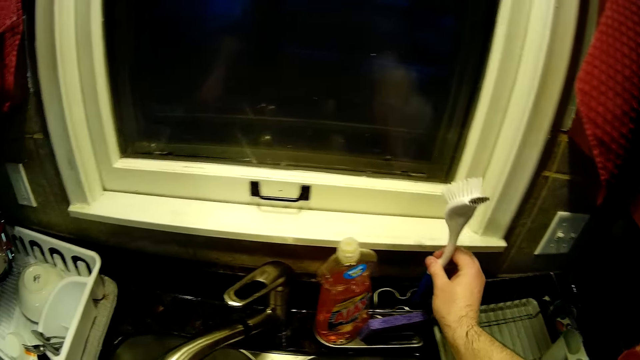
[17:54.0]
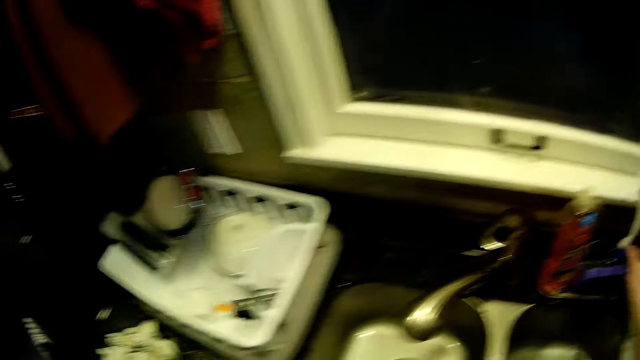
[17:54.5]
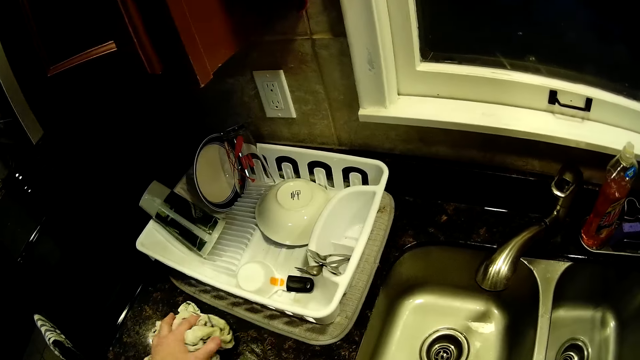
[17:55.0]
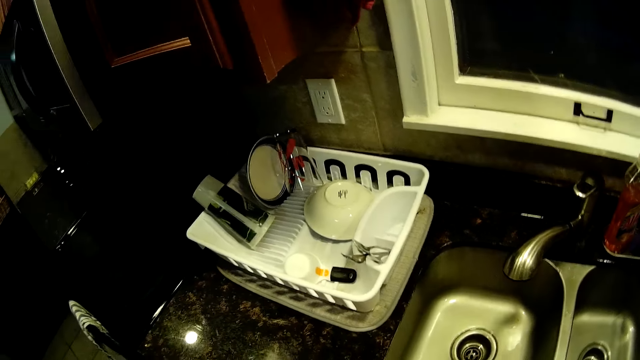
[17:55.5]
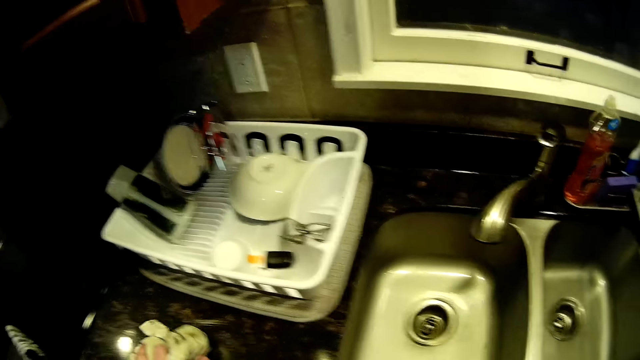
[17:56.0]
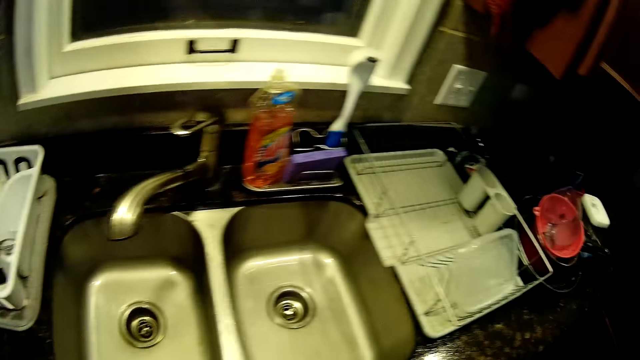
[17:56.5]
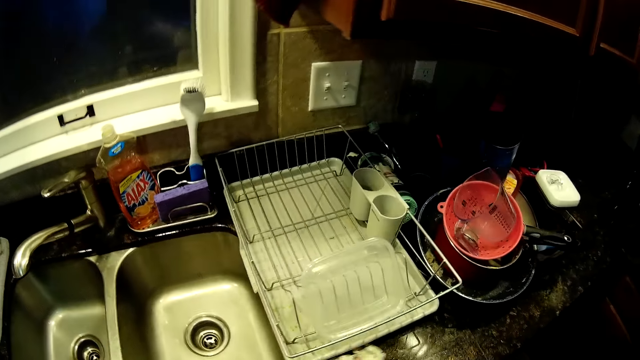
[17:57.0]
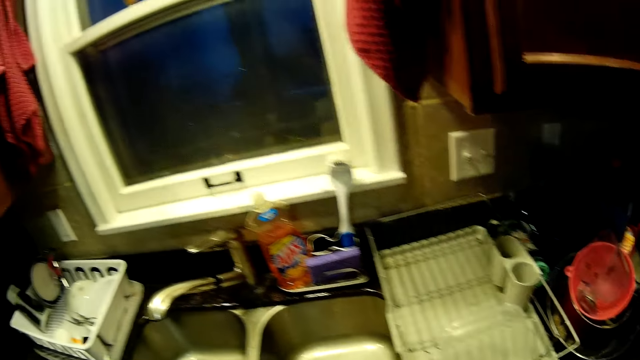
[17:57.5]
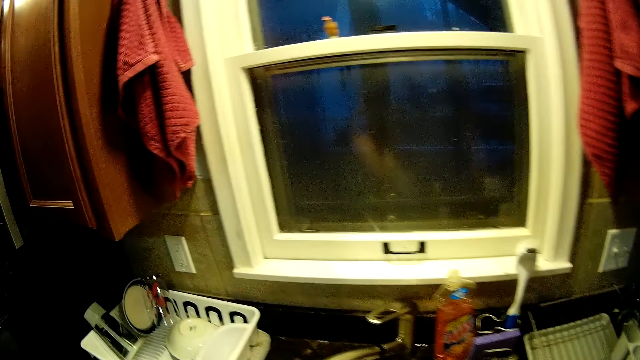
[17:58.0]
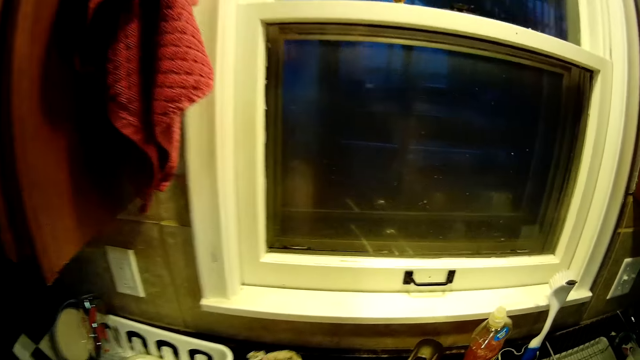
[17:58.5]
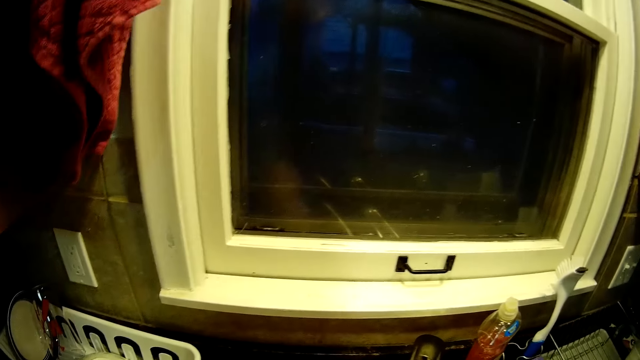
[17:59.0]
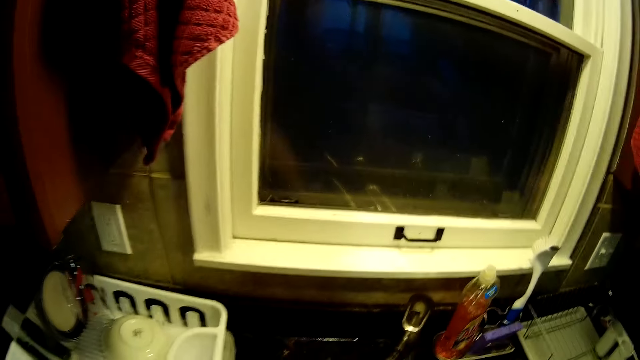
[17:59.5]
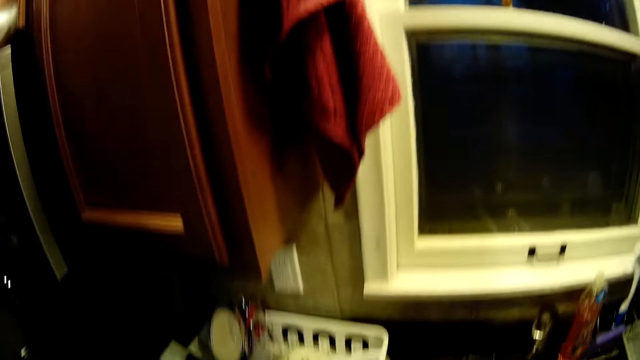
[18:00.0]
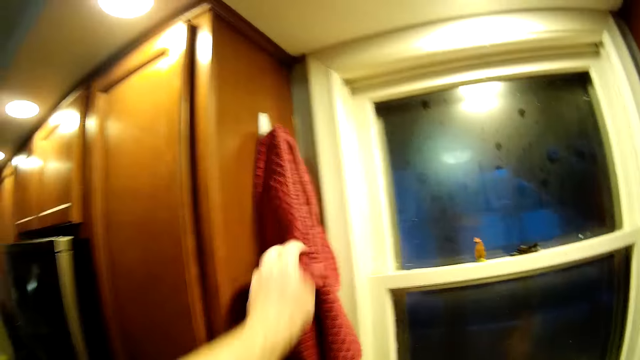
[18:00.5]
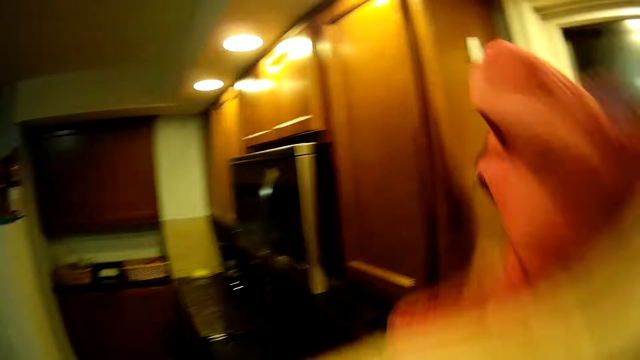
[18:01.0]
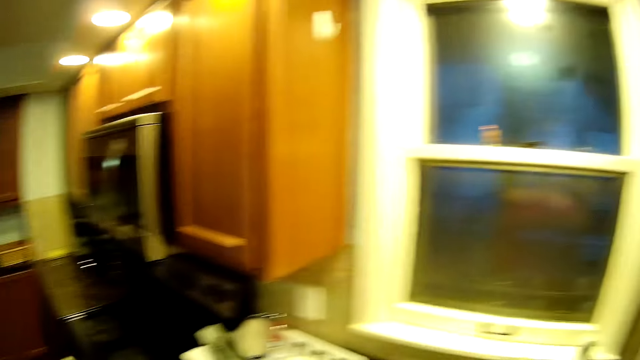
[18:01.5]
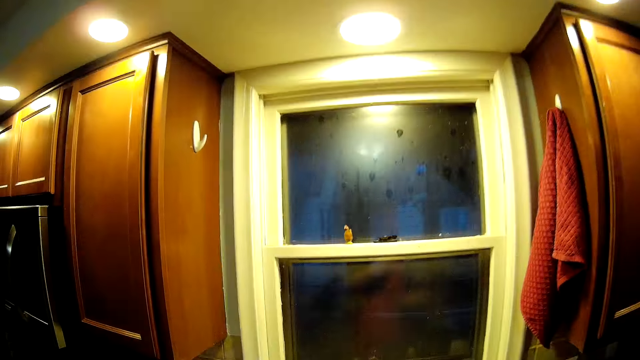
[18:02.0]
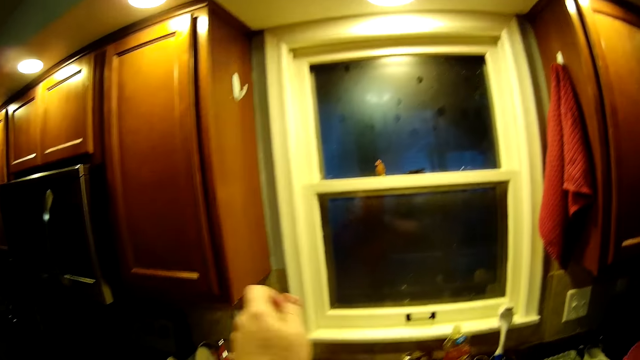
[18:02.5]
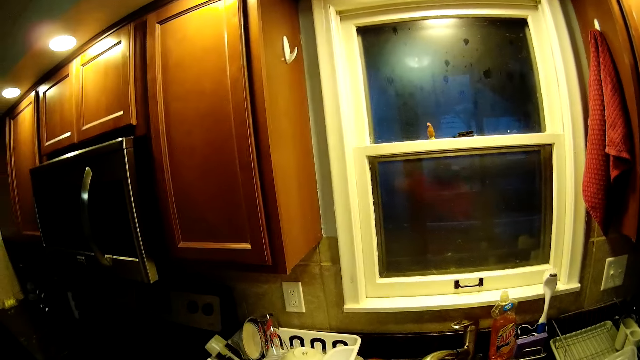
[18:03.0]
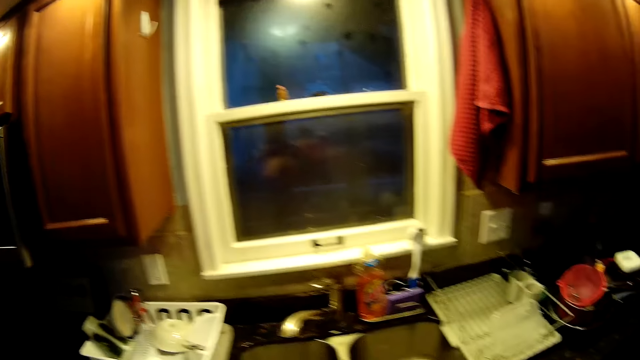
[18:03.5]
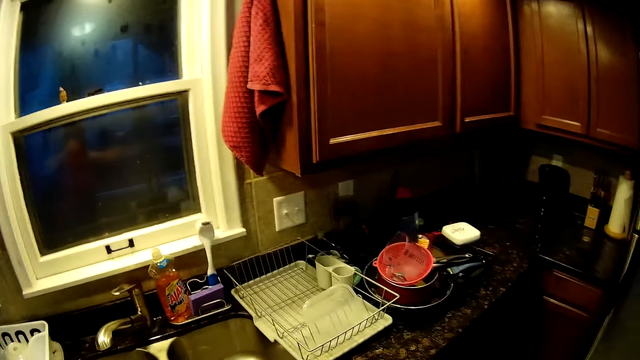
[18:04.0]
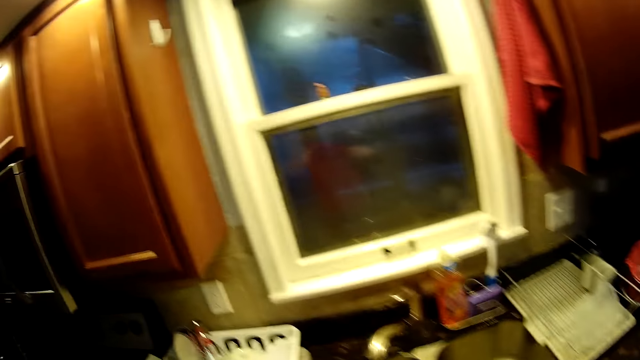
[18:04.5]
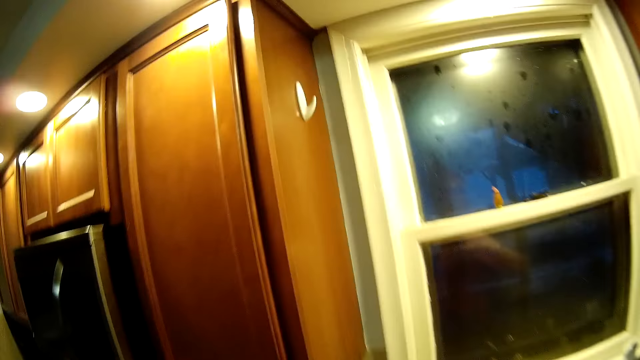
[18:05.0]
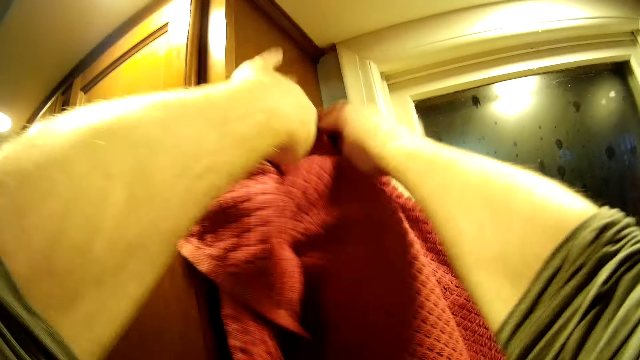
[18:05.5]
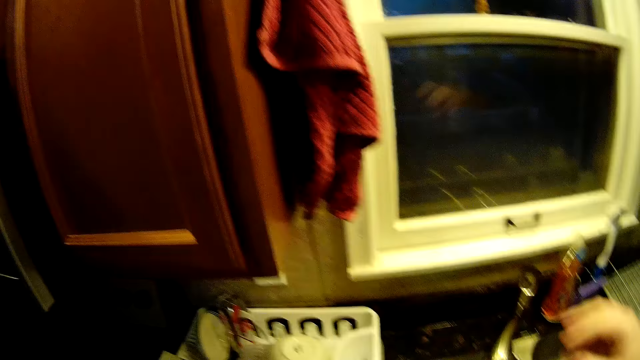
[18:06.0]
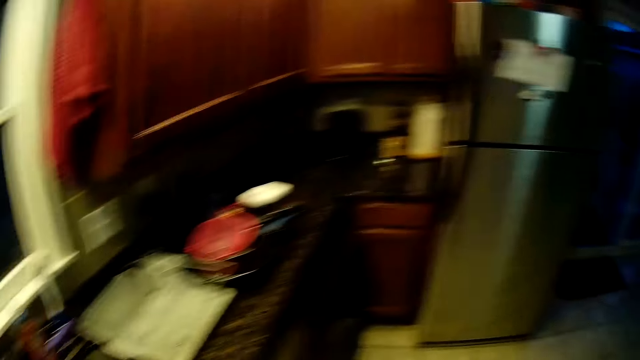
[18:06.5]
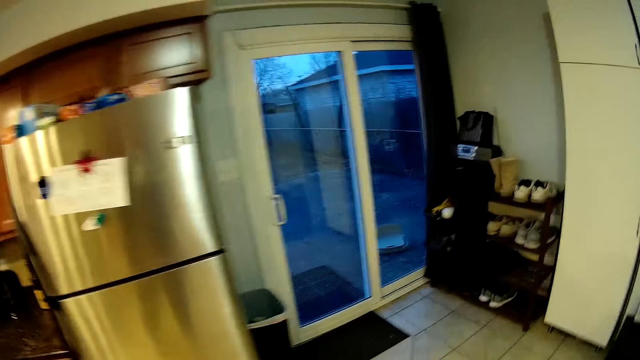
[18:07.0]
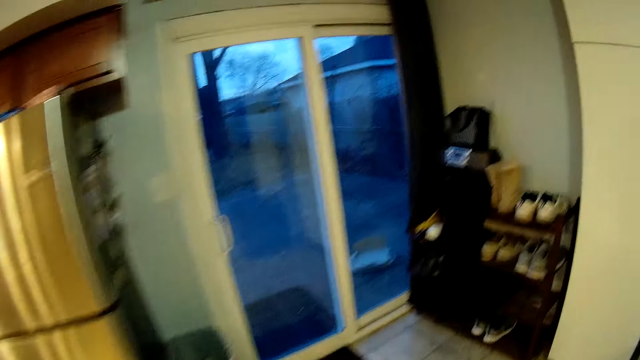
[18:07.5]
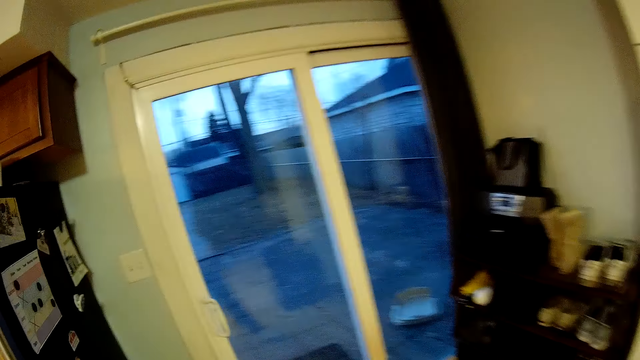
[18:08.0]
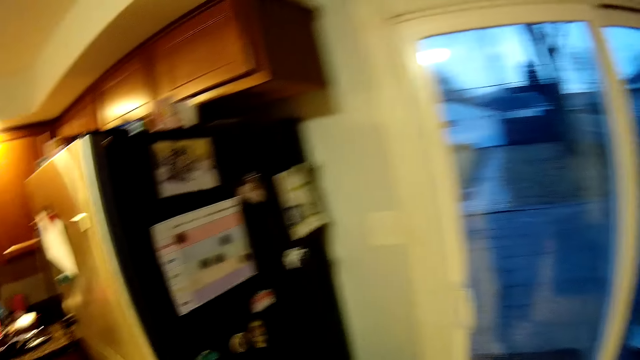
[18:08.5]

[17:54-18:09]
The camera wearer places the brush in the rack. They wipe the counter. They pick up a hand towel. They wipe the hands with the towel. They hang the towel. They walk in the kitchen.

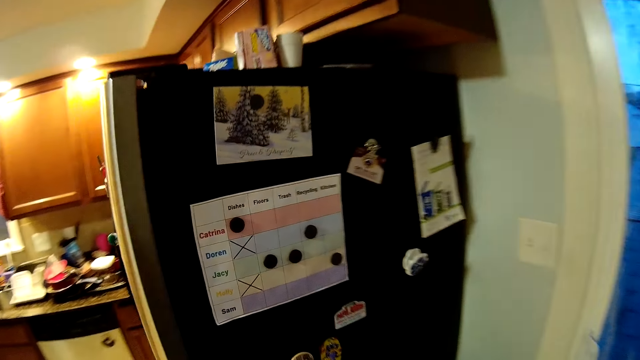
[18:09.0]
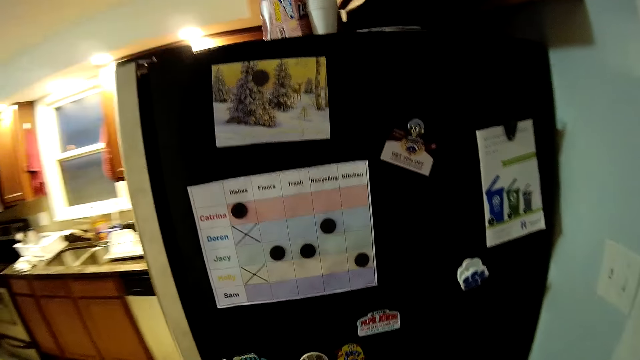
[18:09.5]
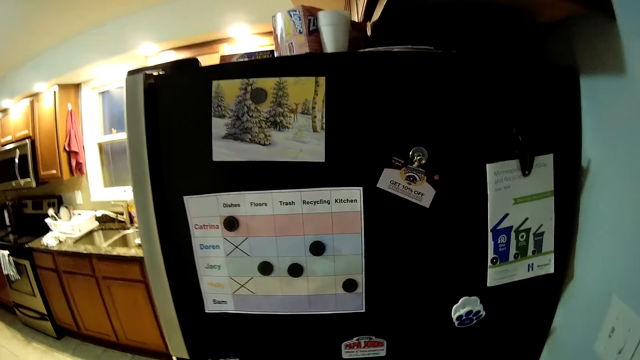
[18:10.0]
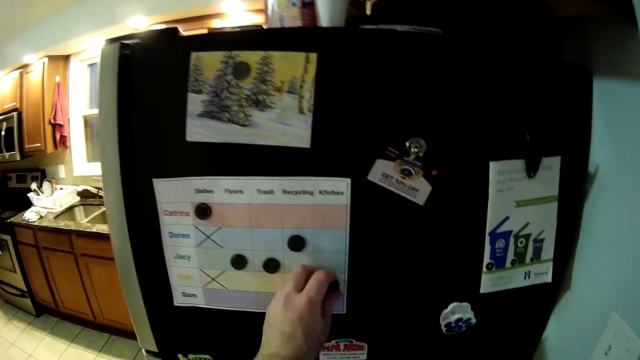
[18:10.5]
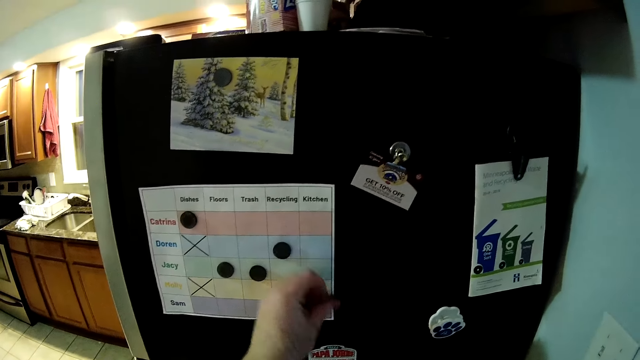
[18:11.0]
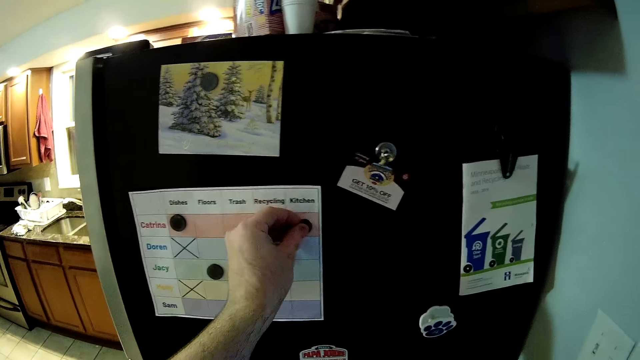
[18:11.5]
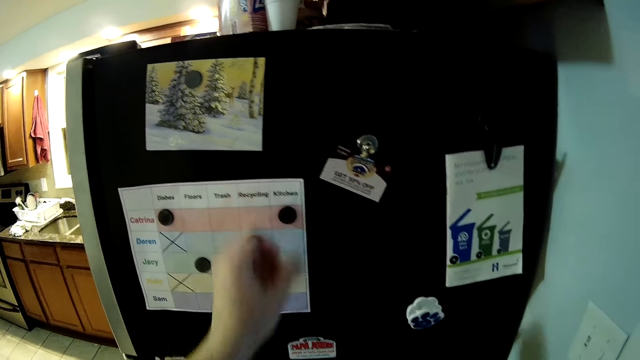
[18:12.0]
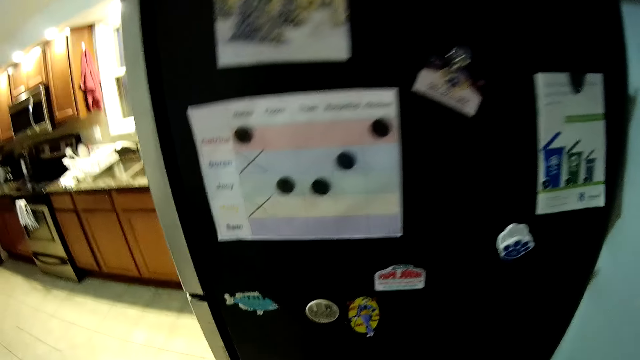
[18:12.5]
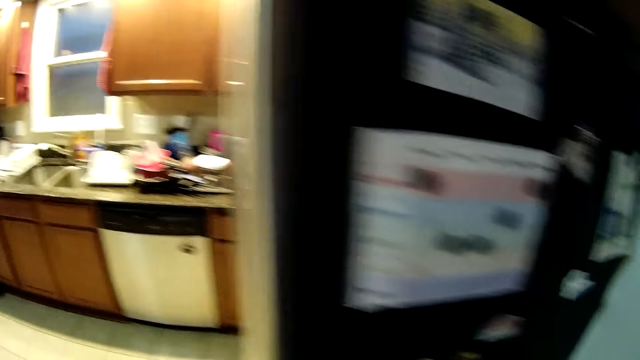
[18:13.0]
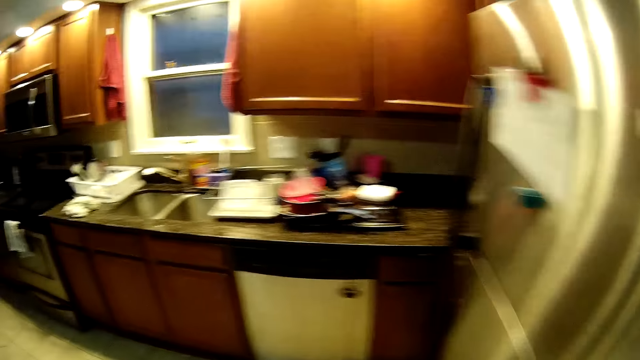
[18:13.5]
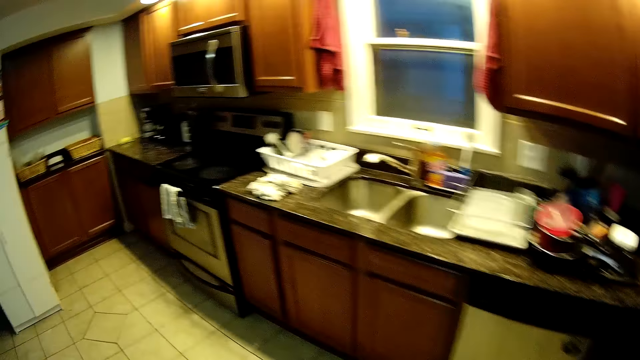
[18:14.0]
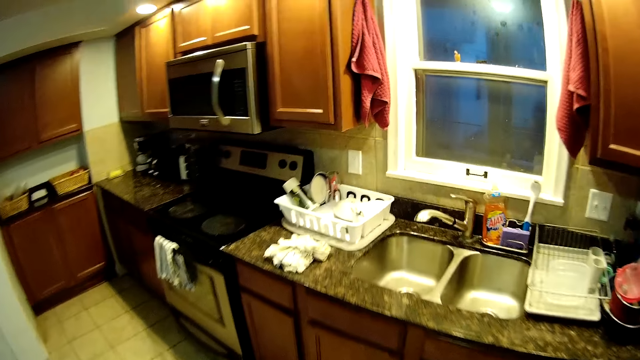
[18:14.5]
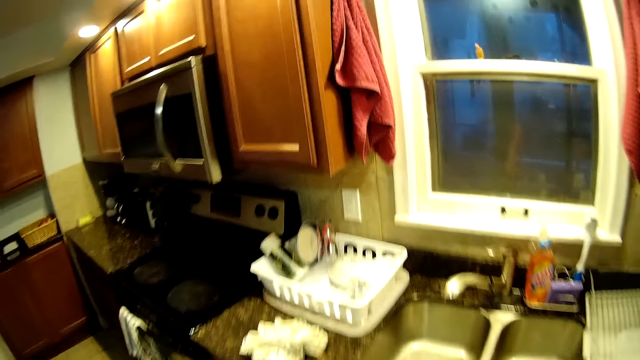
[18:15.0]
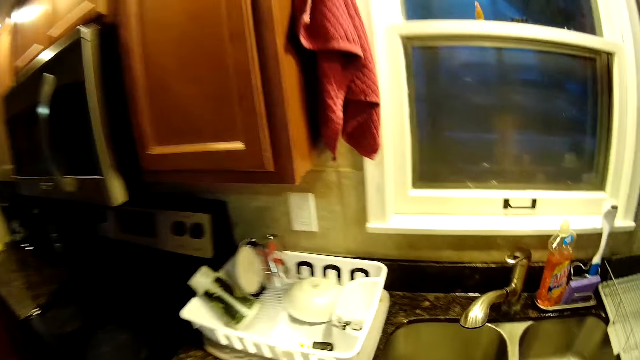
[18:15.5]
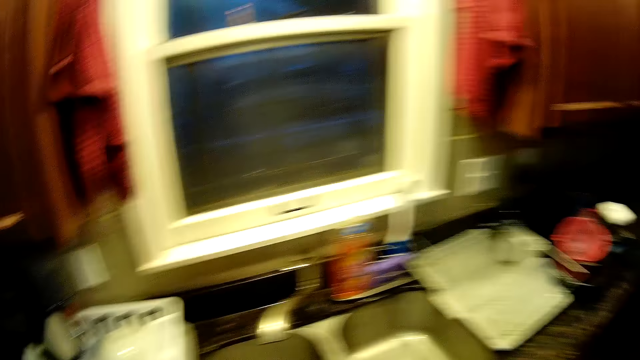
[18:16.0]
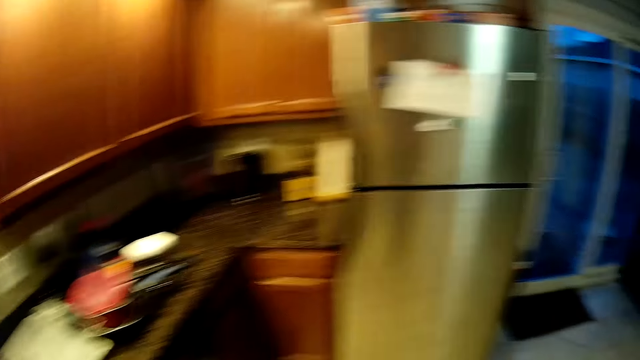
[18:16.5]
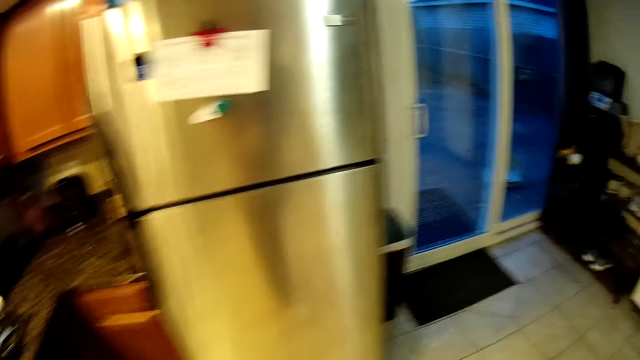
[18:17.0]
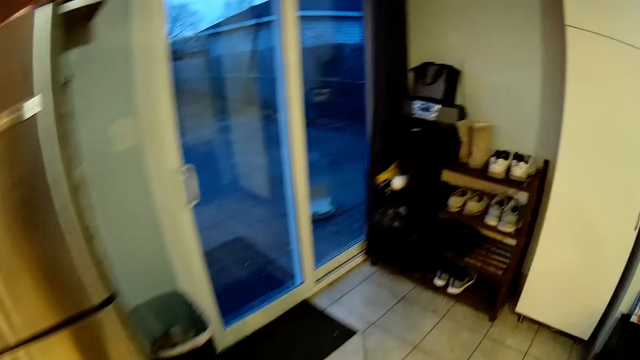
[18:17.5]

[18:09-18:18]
The camera wearer picks up something. They stick an object. They move a timetable magnet. They walk in the kitchen.
